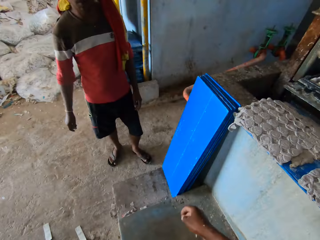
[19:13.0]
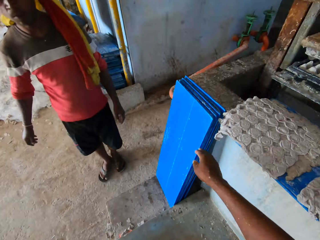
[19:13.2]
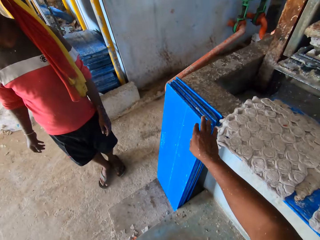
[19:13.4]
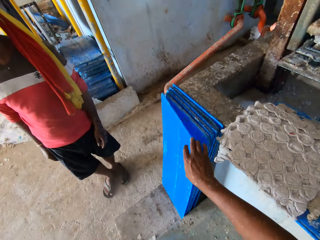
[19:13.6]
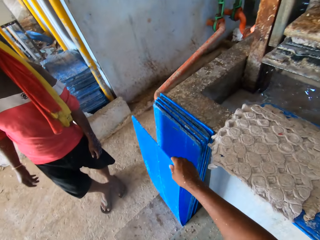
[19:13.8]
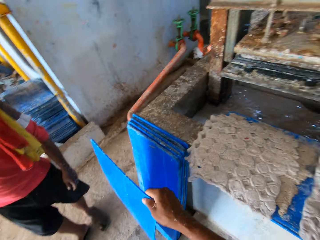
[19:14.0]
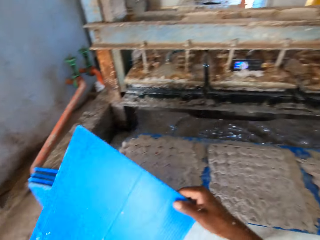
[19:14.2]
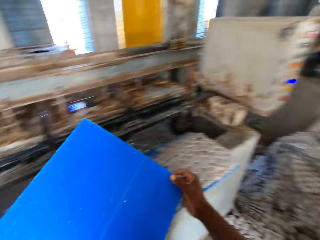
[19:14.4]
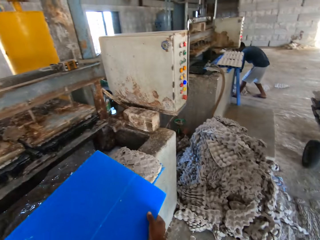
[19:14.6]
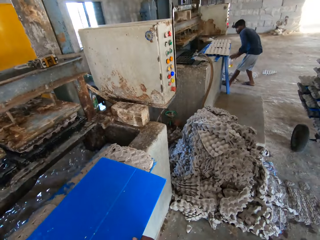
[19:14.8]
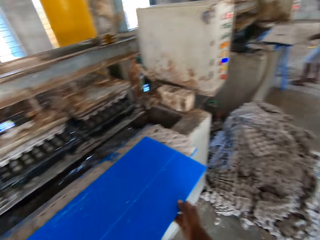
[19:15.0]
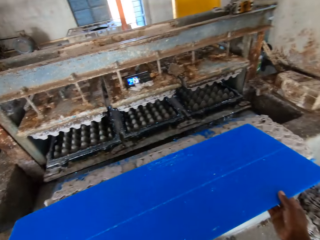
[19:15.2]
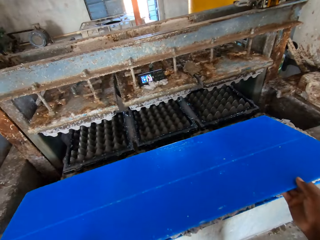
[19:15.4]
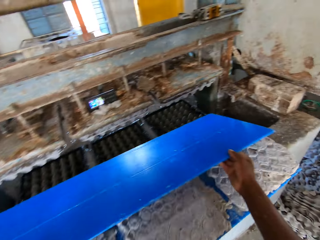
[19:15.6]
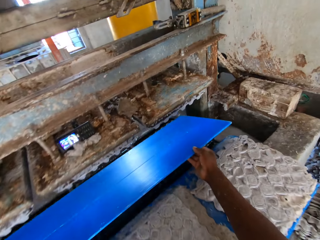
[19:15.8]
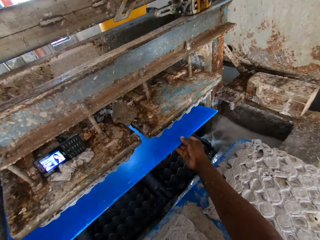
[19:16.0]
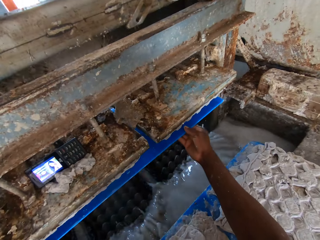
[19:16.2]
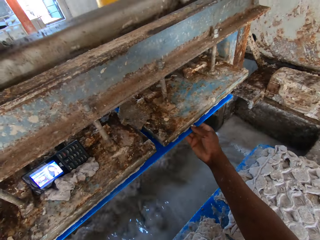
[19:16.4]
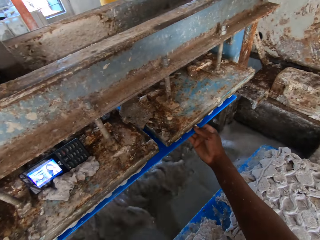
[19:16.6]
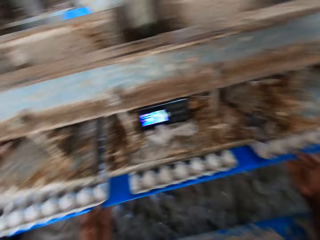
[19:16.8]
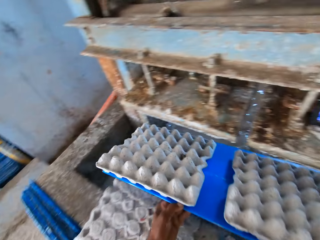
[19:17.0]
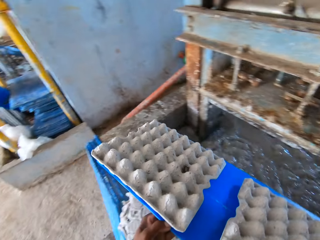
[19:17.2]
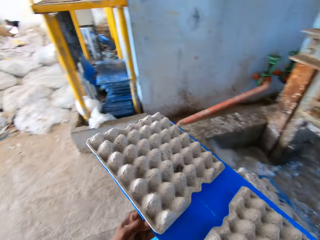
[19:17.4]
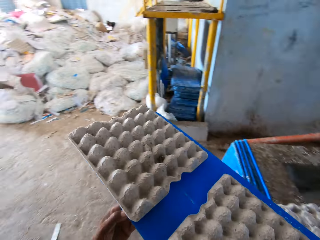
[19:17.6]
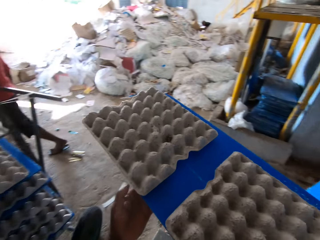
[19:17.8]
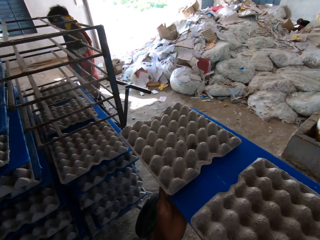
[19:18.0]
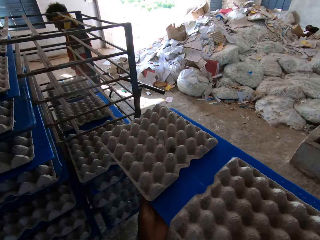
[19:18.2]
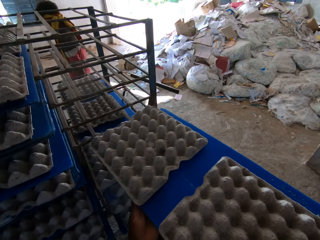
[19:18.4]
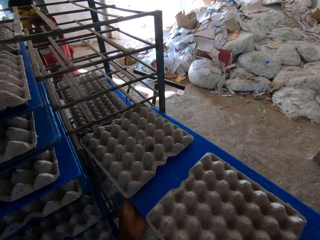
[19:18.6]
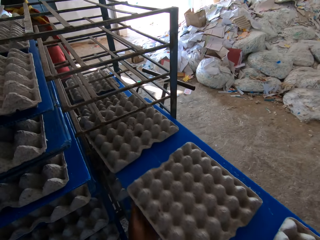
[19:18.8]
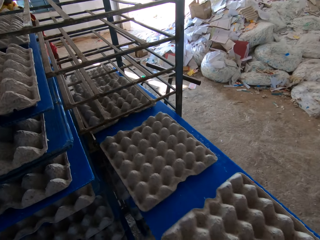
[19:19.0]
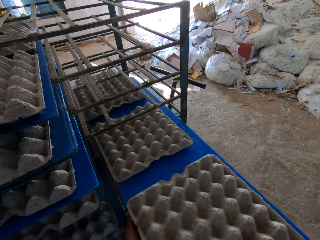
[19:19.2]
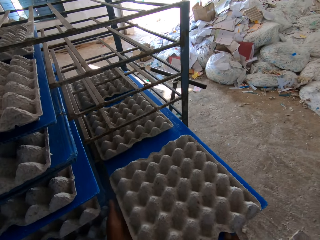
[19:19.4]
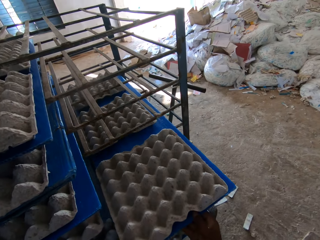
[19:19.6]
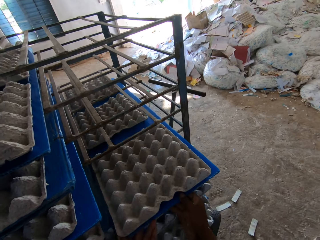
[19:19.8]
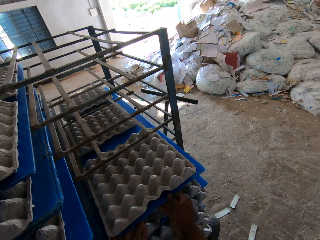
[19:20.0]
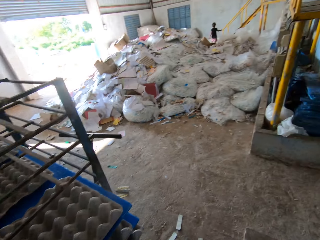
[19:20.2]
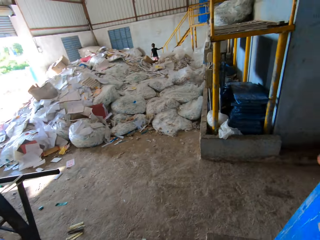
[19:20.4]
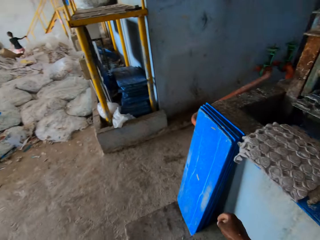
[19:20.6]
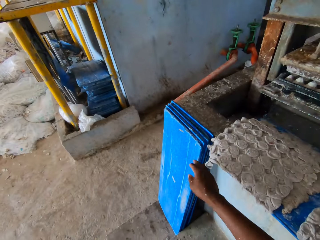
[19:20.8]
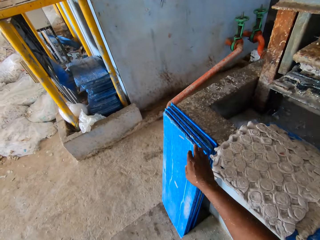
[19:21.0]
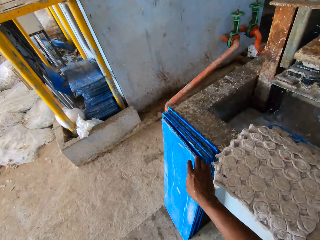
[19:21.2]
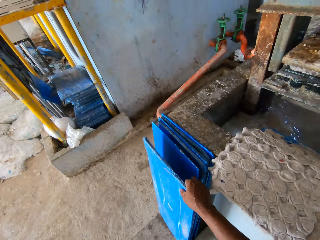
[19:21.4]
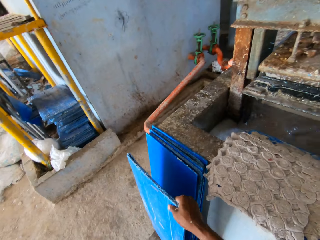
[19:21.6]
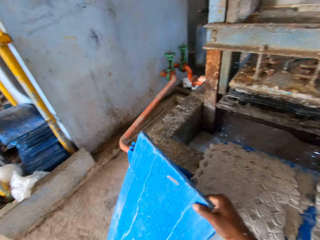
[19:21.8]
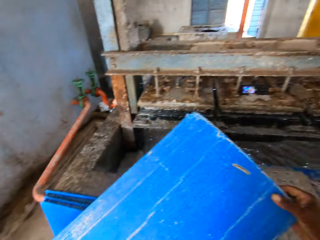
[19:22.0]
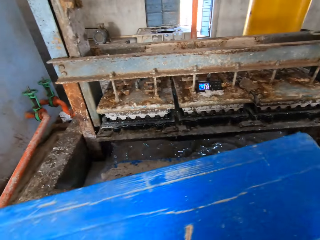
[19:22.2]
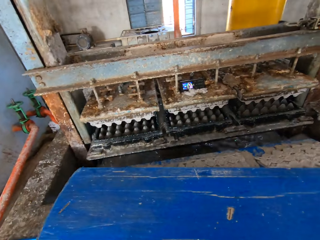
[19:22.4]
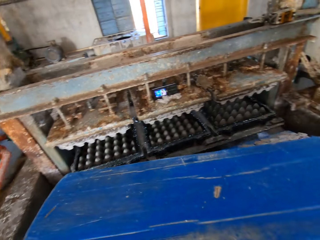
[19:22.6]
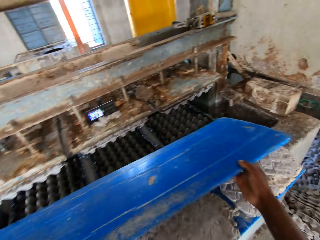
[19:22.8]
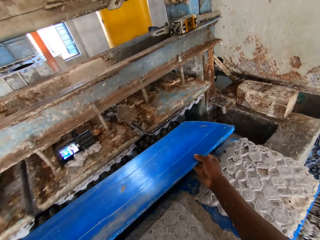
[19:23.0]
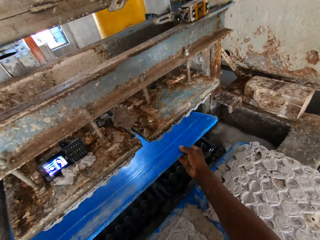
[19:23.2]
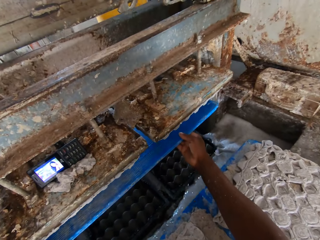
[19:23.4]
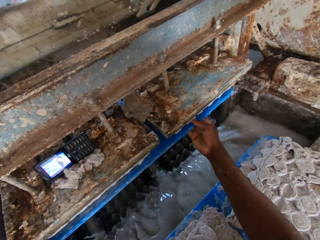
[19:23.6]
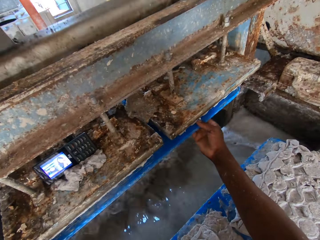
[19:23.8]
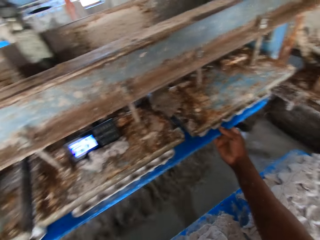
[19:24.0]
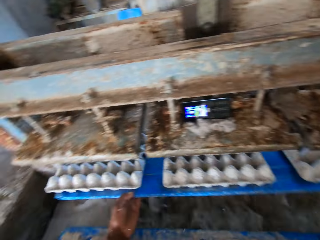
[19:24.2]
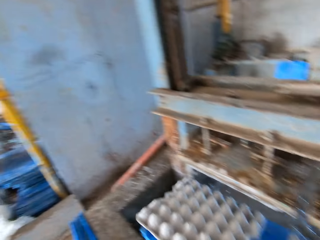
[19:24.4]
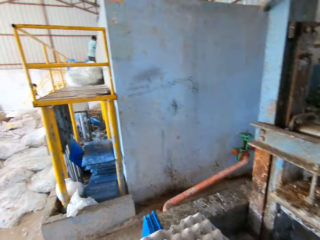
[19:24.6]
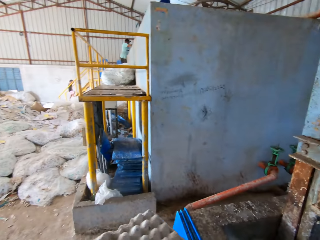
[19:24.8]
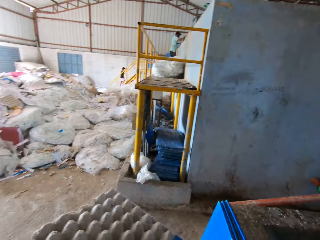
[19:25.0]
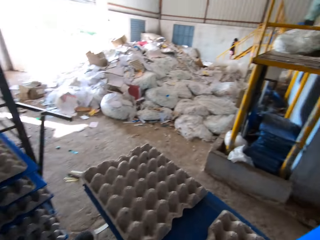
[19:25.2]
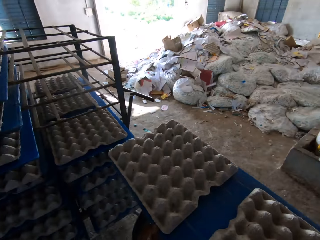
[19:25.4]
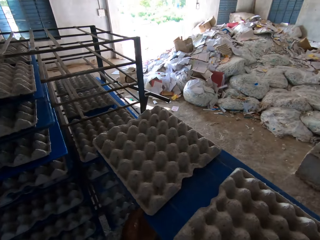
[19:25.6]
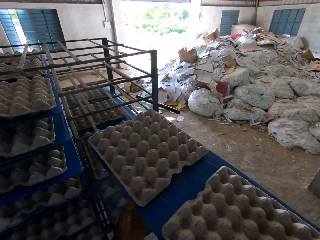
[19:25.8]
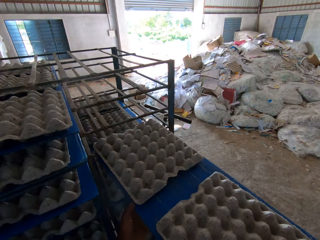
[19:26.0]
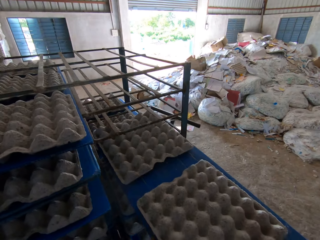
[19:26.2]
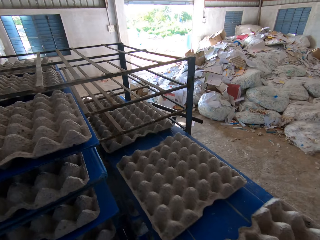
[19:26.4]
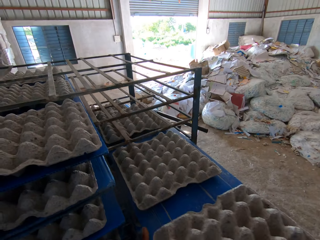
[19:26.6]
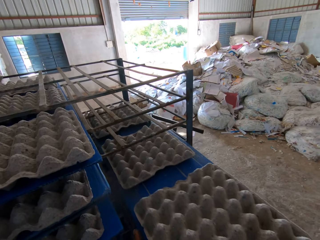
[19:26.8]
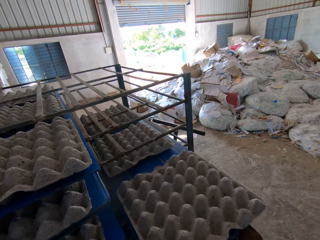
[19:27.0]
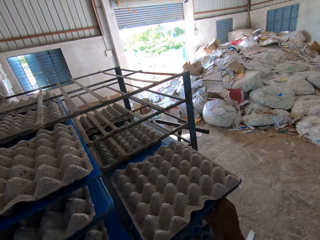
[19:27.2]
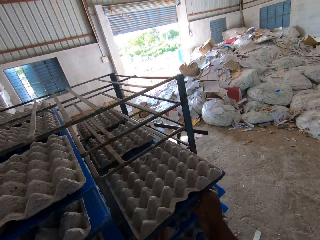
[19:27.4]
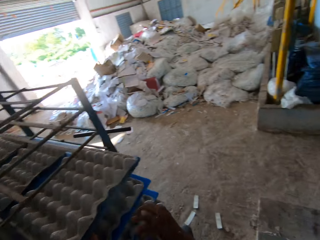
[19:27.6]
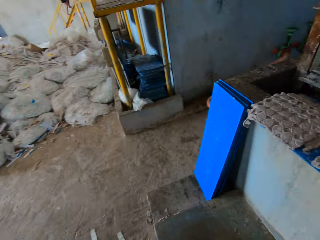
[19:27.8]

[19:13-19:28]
The camera wearer looks around. He picks up a board or plywood from the ground with his right hand. He drops the board on the board of smashed egg trays with his hands. He places the plywood on the machine. He collects some egg trays from the pulp molding machine with the board in his hands. He picks the plywood from the machine. He puts the board in the tray rack with both hands. He picks up a board from the ground with his right hand. He places the plywood on the machine. He collects some egg trays from the pulp molding machine with the board in his hands. He picks the plywood from the machine. He puts the board in the tray rack with both hands.

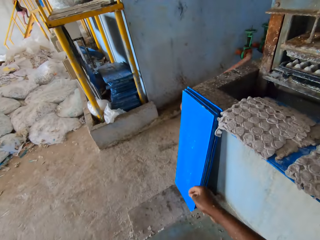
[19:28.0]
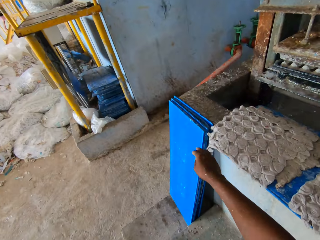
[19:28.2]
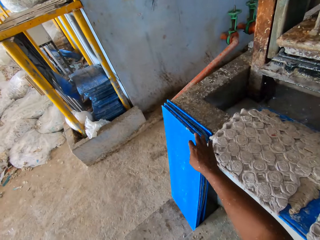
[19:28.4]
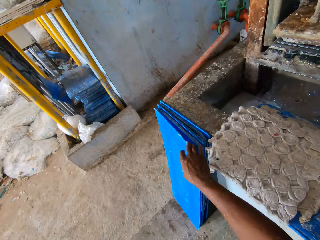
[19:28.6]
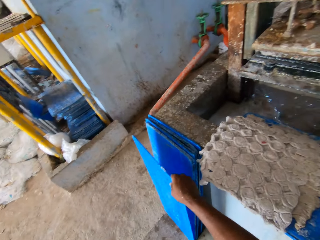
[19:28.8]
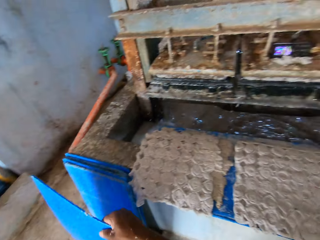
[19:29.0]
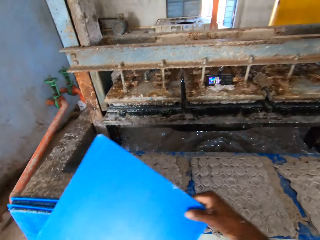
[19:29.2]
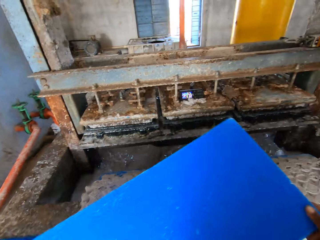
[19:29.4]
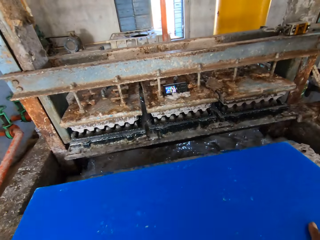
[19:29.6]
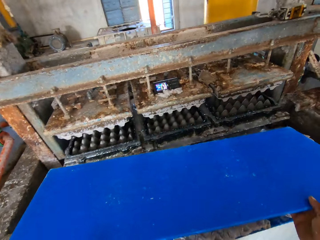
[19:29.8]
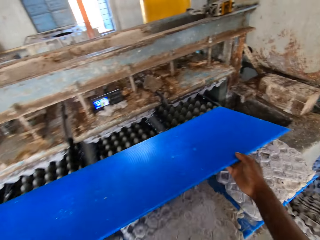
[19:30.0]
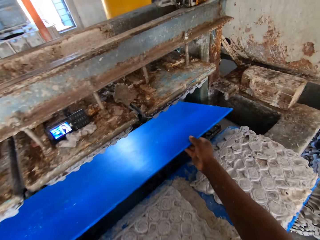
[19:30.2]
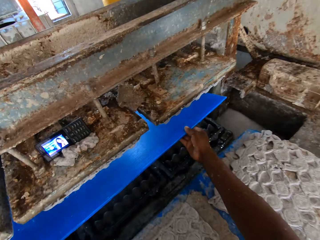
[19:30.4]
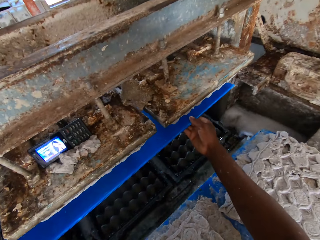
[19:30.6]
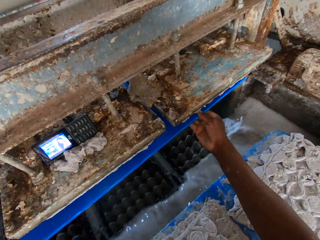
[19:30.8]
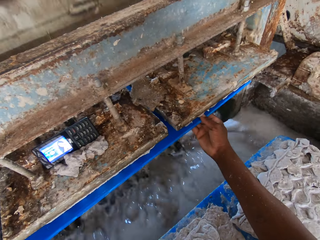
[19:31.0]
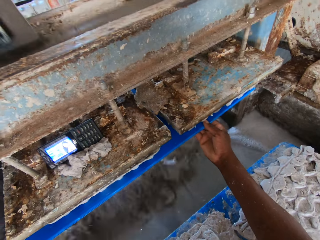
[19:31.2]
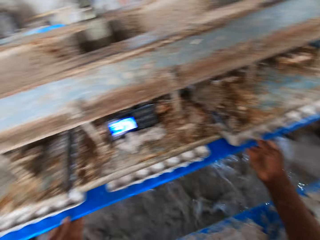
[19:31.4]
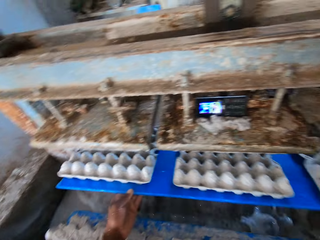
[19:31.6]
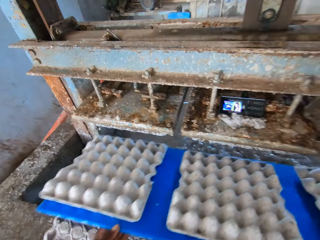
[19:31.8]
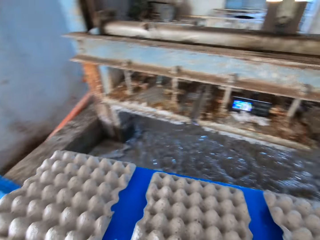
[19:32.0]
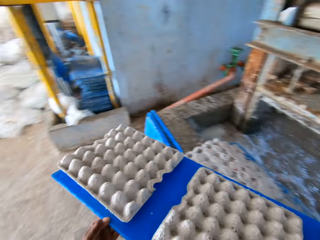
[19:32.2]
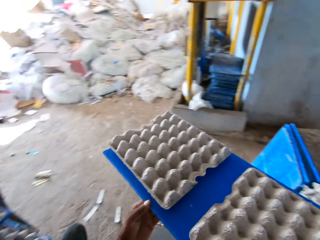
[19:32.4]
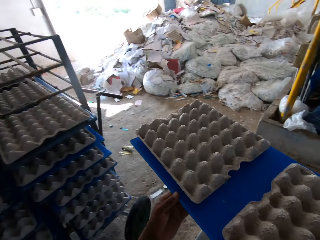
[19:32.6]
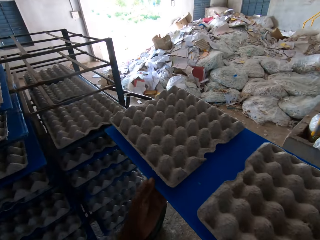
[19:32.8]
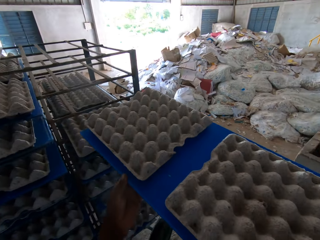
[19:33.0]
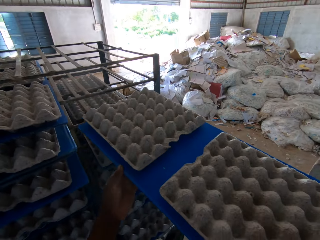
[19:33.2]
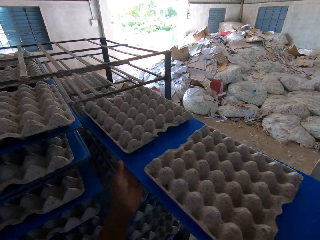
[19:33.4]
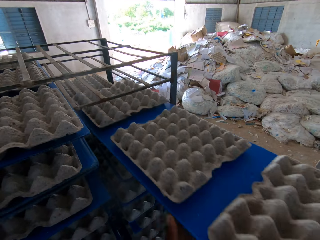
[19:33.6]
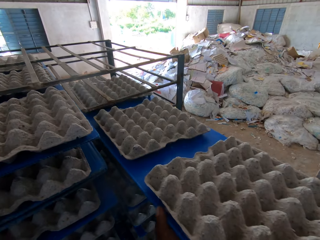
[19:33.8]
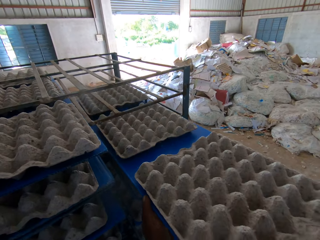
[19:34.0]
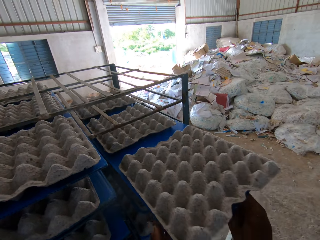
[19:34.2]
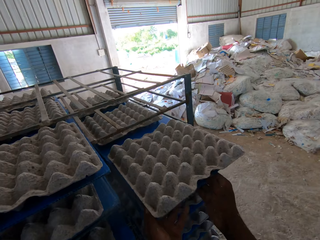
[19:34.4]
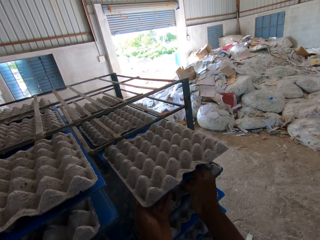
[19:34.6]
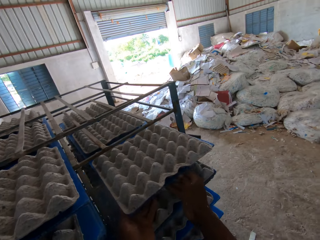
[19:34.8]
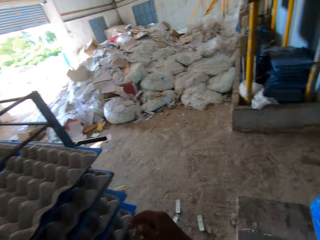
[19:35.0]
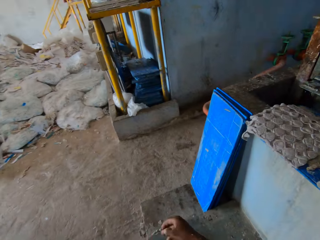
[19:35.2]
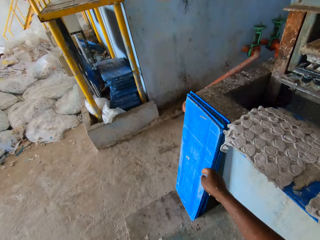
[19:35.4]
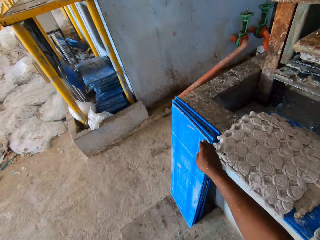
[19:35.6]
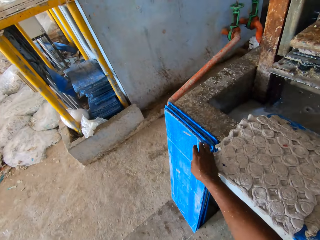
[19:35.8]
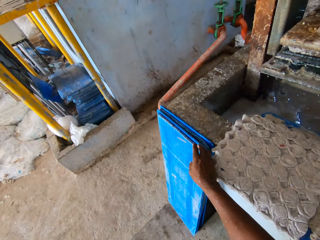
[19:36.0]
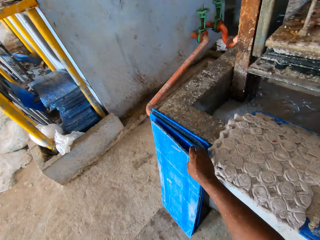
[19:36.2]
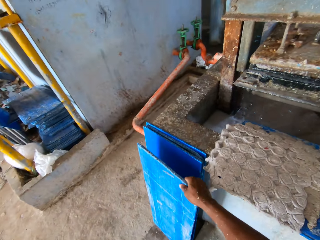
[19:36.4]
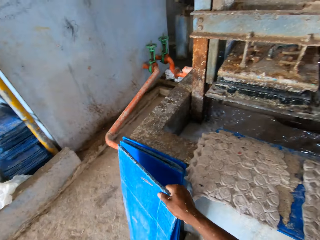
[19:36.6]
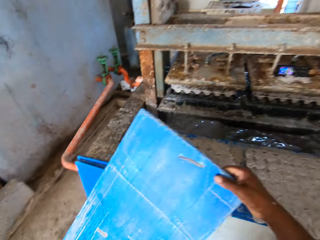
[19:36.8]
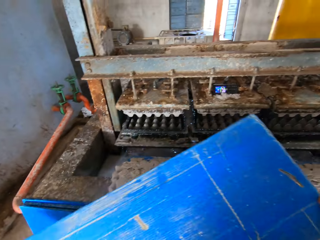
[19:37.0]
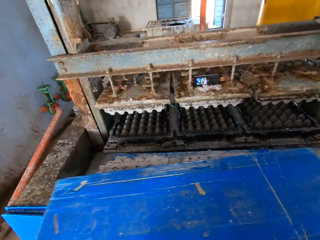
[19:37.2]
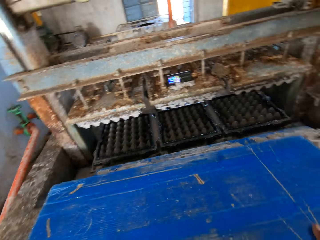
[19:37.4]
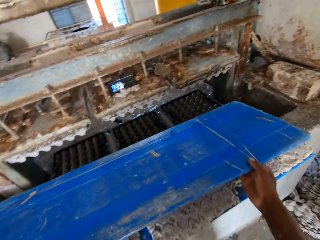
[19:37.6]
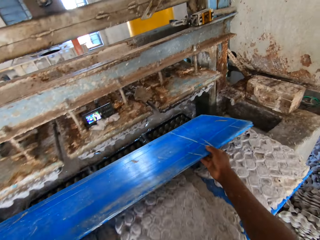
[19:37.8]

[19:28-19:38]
The camera wearer picks up a board or plywood from the ground with his right hand. He collects some egg trays from the pulp molding machine with the board in his hands. He places the plywood on the machine. He picks the plywood from the machine. He puts the board in the tray rack with both hands. He picks up a board from the ground with his right hand.
